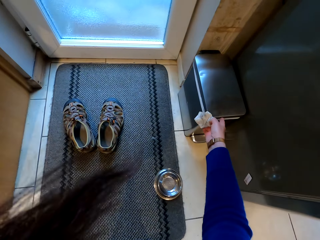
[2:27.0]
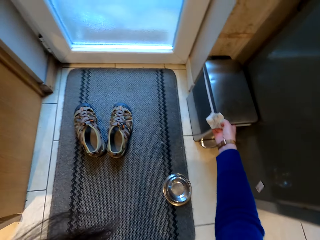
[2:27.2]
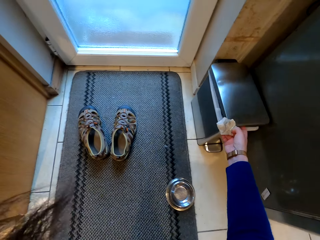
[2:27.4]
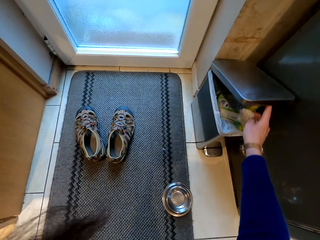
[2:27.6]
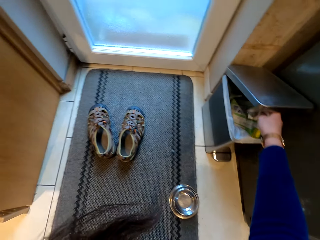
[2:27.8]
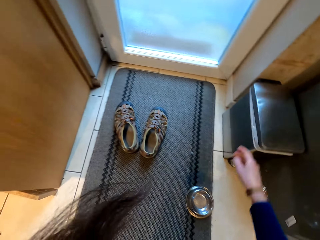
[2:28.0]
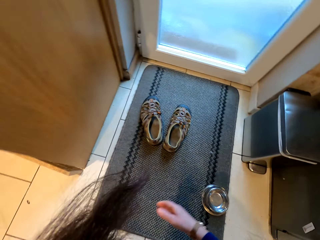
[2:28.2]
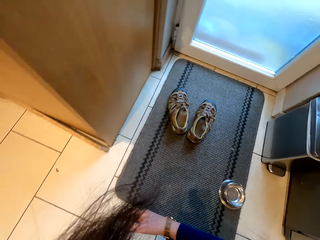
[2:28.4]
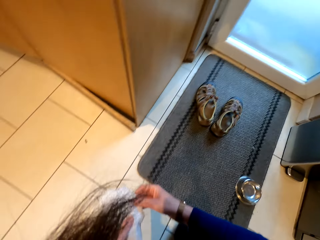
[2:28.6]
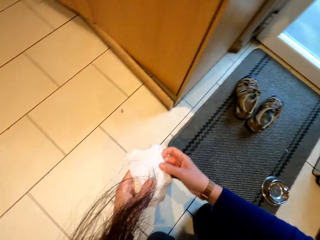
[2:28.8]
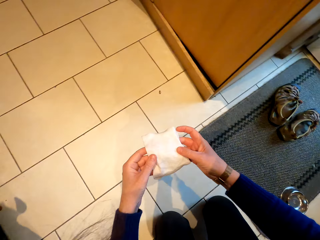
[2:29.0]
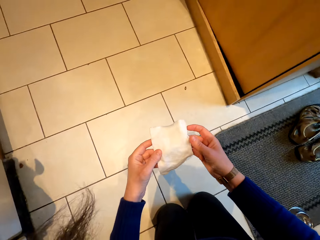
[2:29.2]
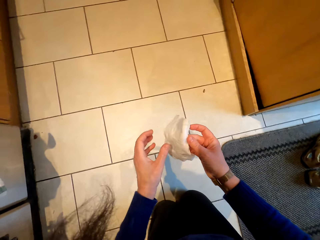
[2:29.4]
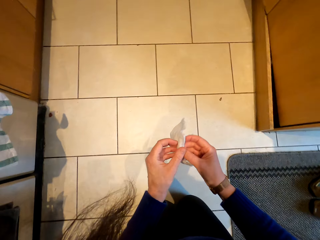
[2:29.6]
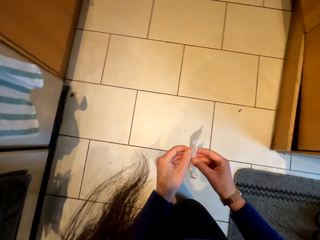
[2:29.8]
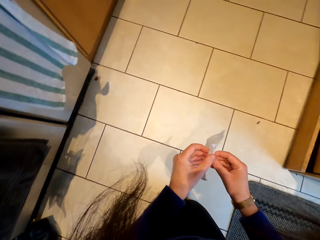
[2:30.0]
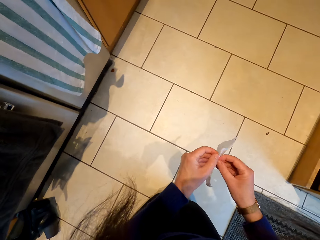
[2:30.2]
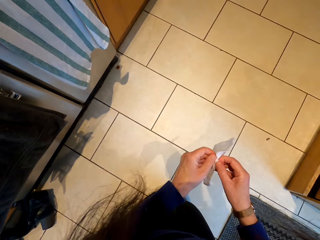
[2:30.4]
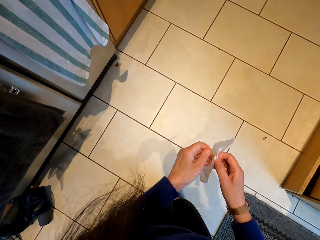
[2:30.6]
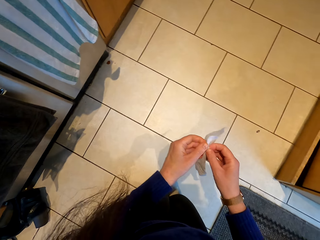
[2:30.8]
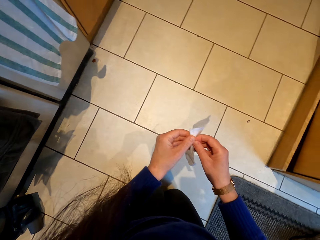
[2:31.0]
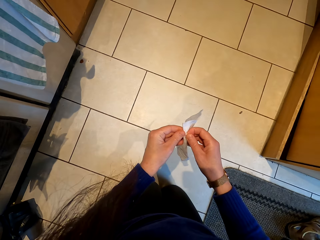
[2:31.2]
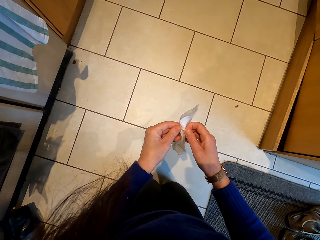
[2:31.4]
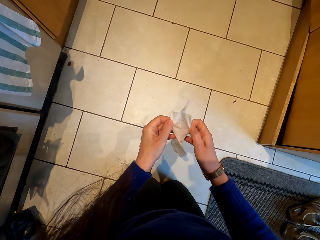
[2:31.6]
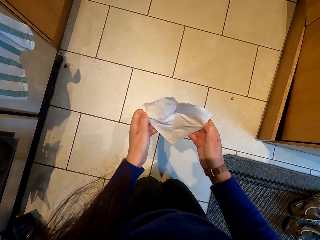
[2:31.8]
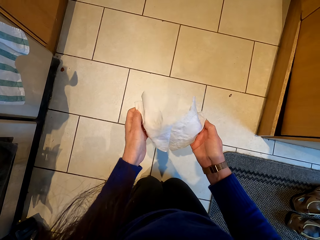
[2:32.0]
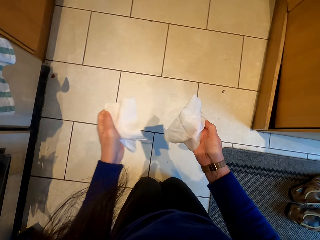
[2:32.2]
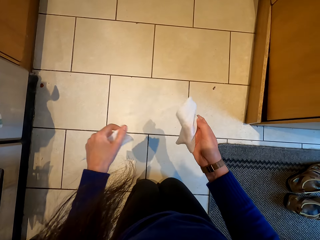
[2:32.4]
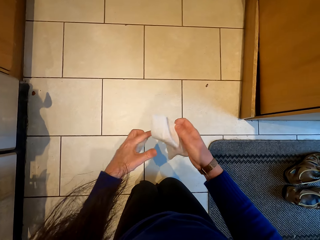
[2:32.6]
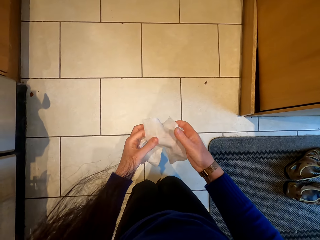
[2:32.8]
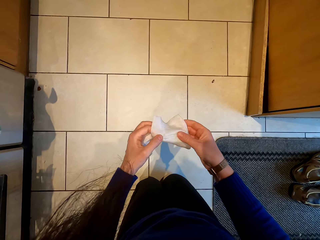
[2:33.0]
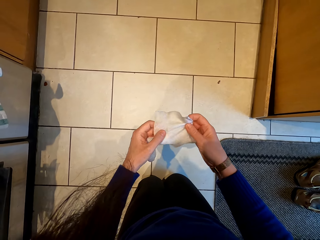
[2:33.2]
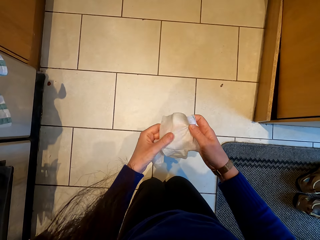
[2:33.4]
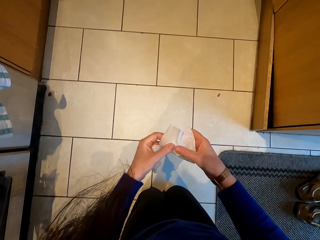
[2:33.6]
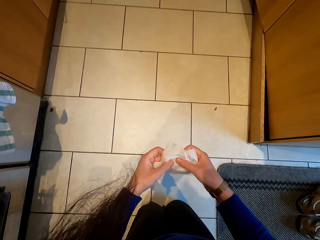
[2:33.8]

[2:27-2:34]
The camera wearer opens the dustbin. They drop the wet wipe on the dustbin. They walk around with the knees. They stretch the wet wipe. They take the wipe. They move both hands. They stretch the wet wipe.

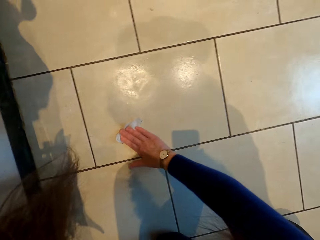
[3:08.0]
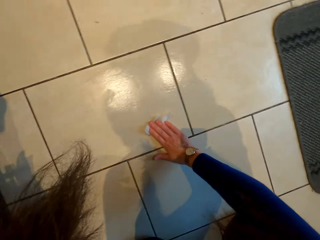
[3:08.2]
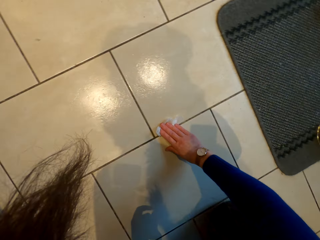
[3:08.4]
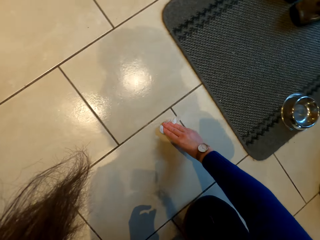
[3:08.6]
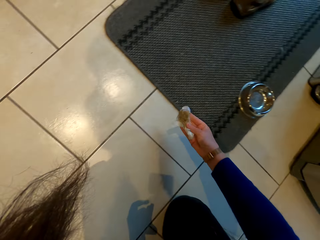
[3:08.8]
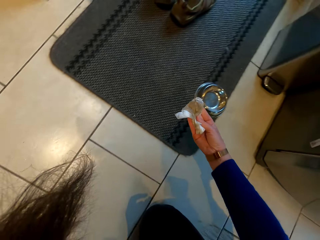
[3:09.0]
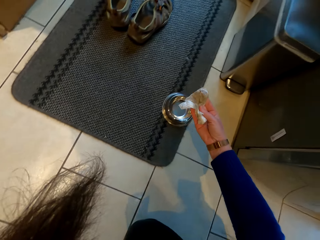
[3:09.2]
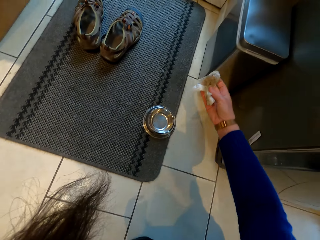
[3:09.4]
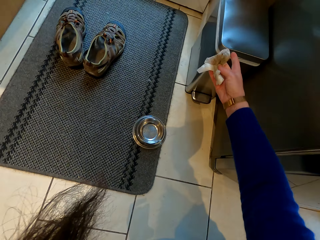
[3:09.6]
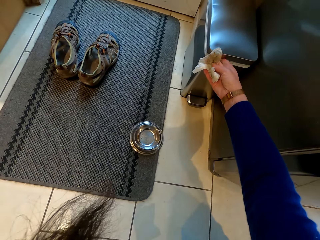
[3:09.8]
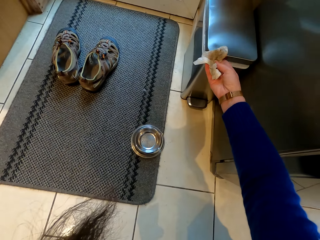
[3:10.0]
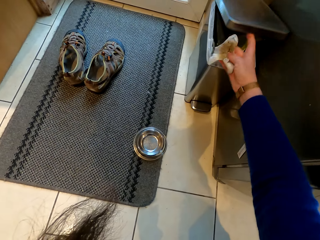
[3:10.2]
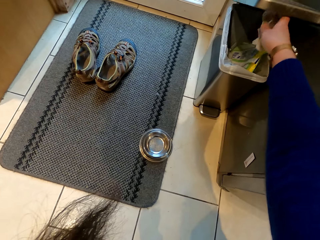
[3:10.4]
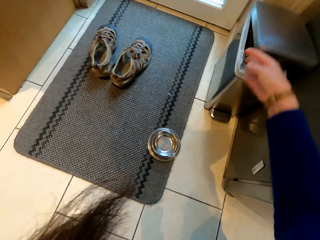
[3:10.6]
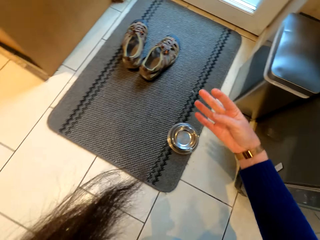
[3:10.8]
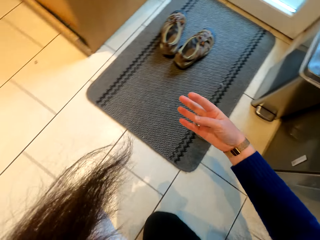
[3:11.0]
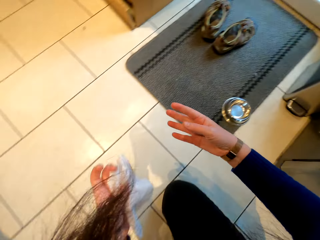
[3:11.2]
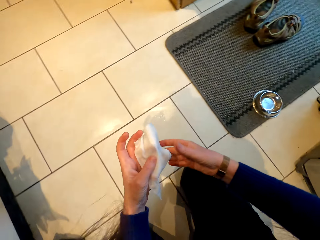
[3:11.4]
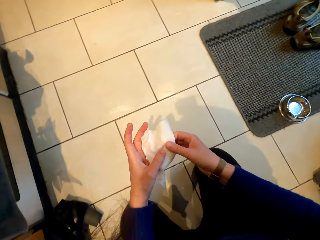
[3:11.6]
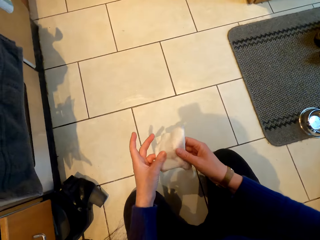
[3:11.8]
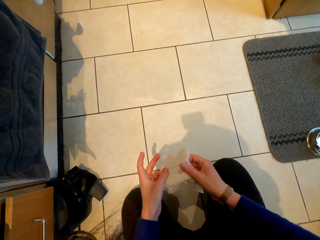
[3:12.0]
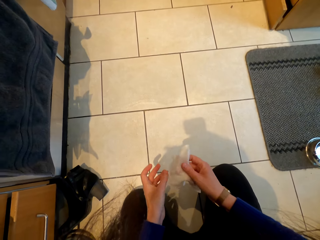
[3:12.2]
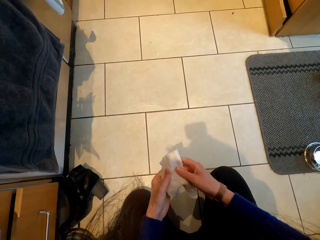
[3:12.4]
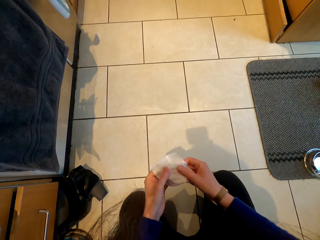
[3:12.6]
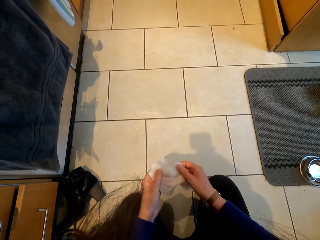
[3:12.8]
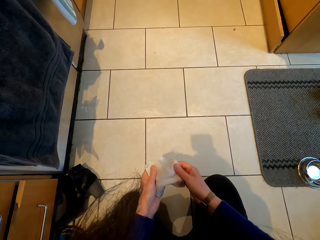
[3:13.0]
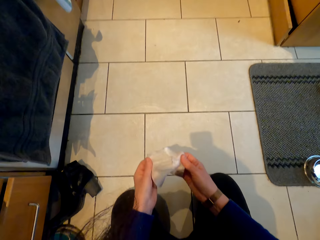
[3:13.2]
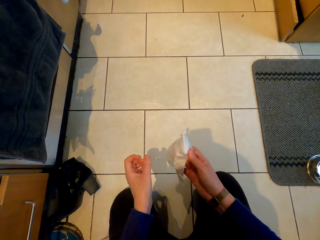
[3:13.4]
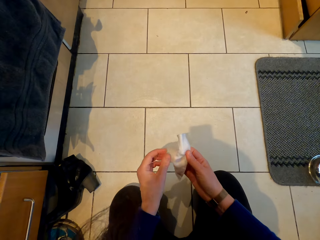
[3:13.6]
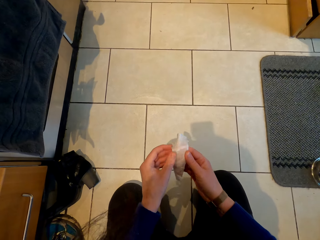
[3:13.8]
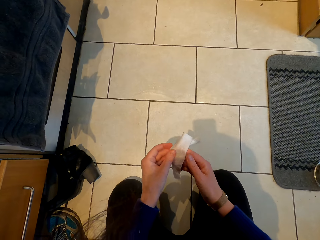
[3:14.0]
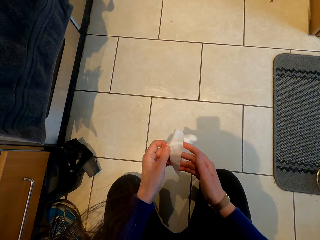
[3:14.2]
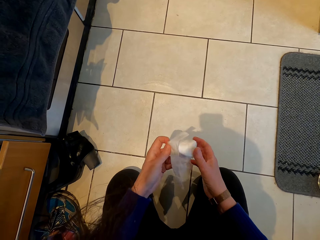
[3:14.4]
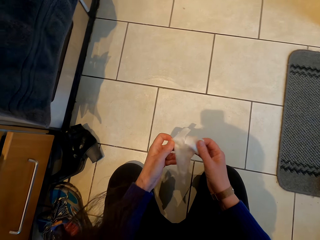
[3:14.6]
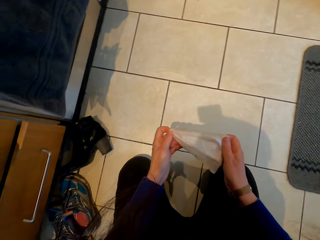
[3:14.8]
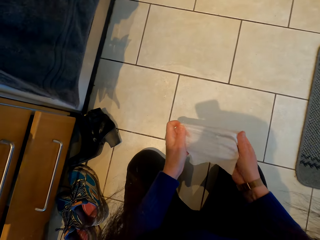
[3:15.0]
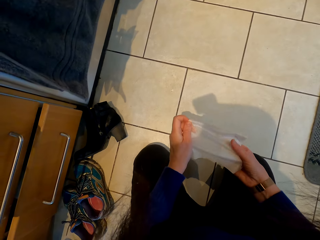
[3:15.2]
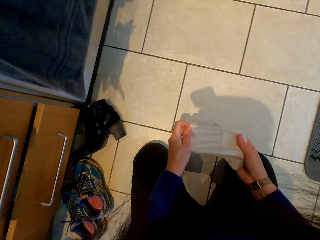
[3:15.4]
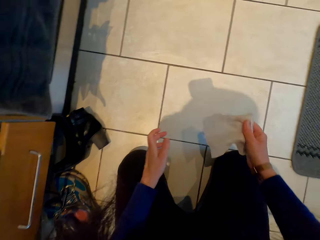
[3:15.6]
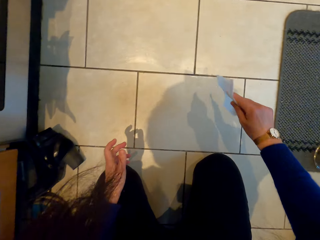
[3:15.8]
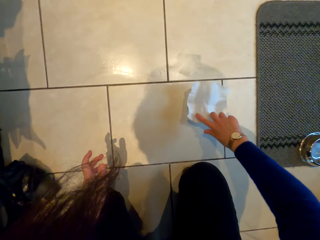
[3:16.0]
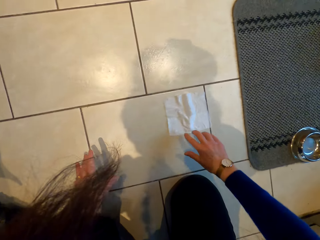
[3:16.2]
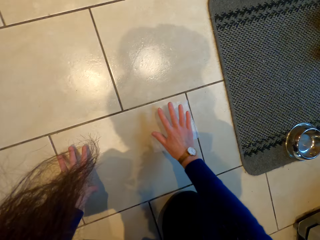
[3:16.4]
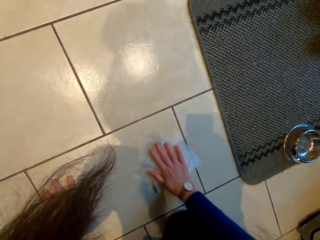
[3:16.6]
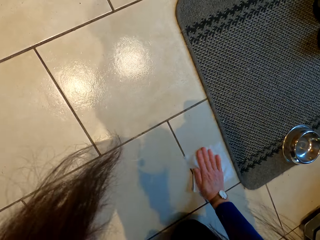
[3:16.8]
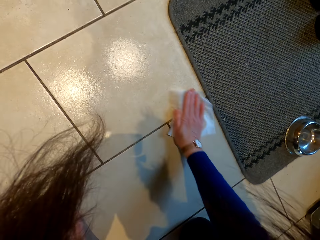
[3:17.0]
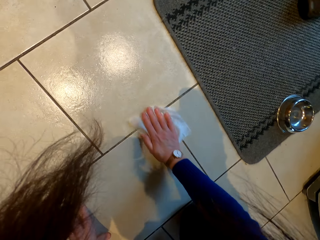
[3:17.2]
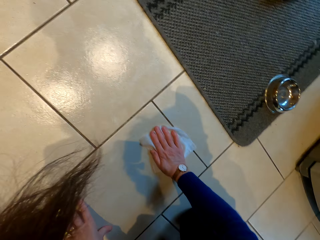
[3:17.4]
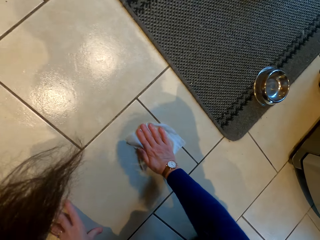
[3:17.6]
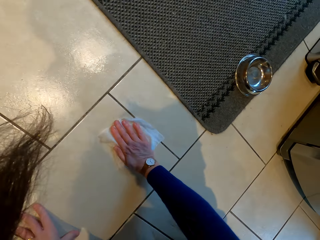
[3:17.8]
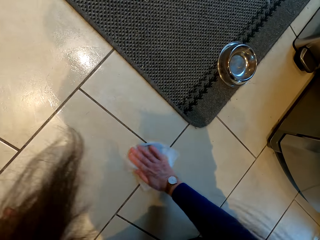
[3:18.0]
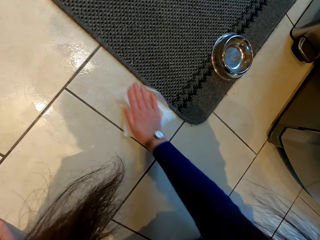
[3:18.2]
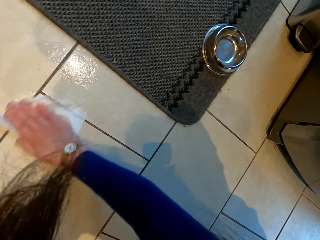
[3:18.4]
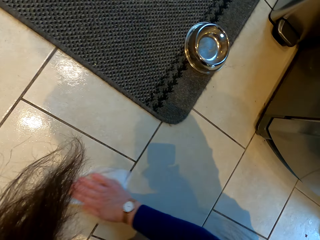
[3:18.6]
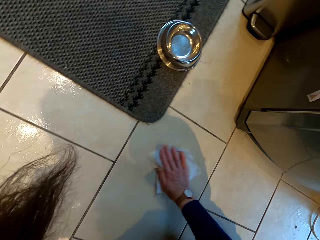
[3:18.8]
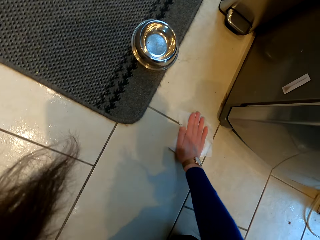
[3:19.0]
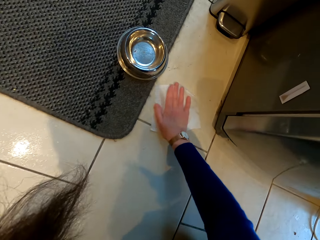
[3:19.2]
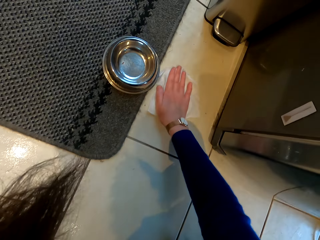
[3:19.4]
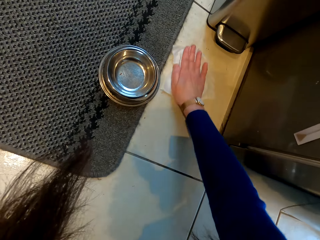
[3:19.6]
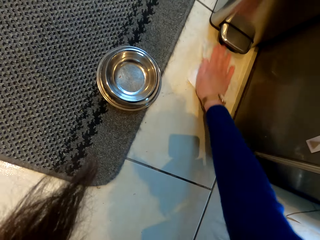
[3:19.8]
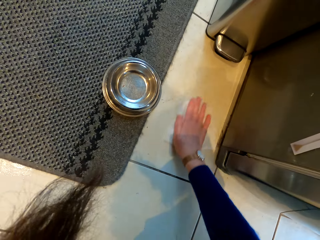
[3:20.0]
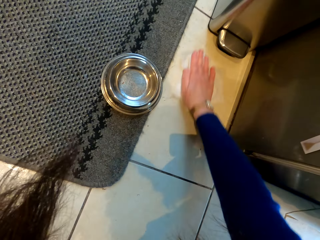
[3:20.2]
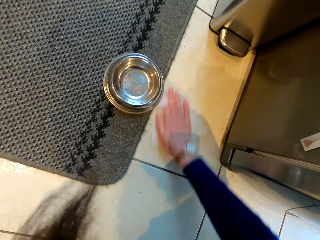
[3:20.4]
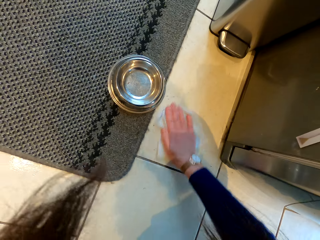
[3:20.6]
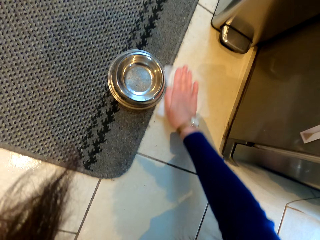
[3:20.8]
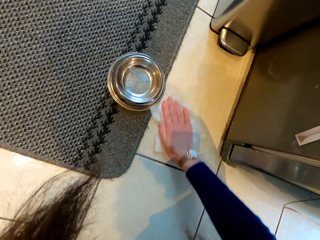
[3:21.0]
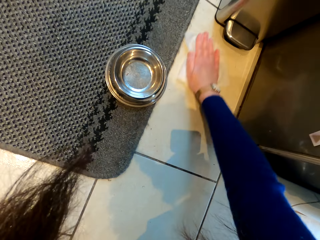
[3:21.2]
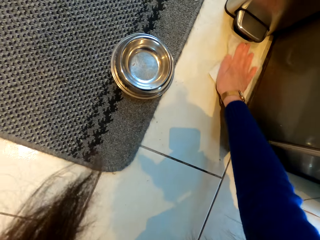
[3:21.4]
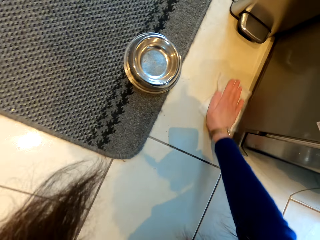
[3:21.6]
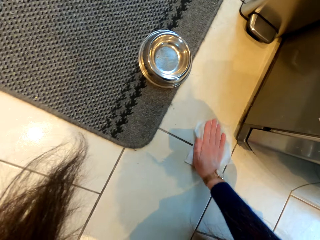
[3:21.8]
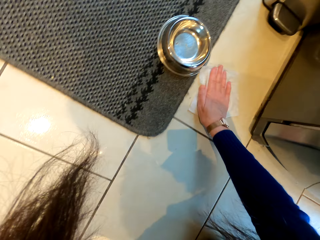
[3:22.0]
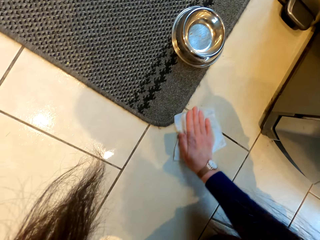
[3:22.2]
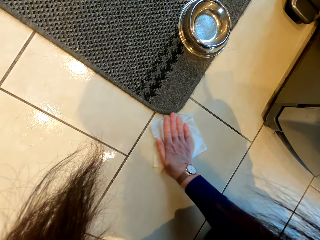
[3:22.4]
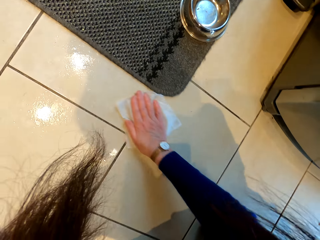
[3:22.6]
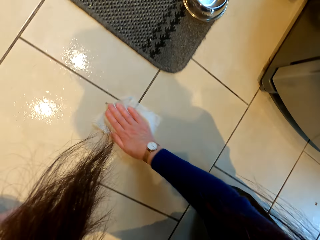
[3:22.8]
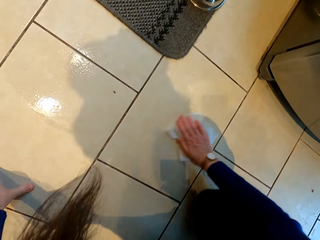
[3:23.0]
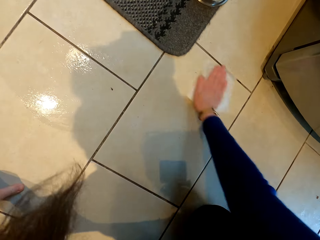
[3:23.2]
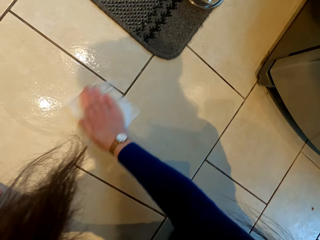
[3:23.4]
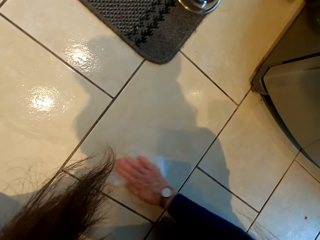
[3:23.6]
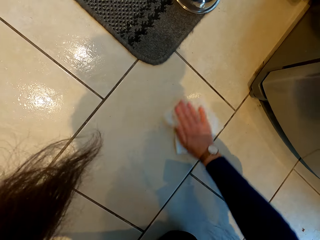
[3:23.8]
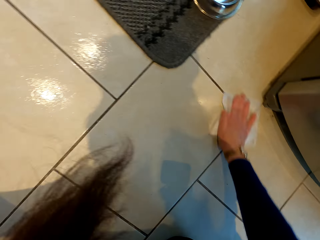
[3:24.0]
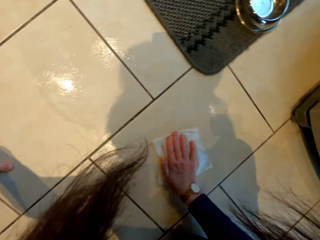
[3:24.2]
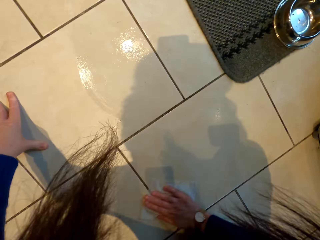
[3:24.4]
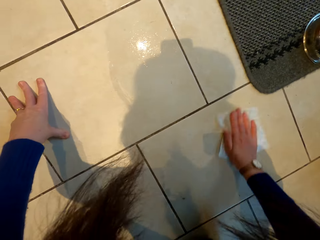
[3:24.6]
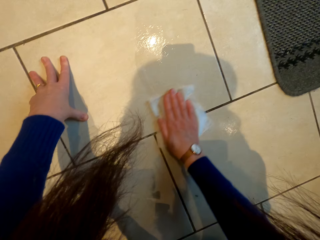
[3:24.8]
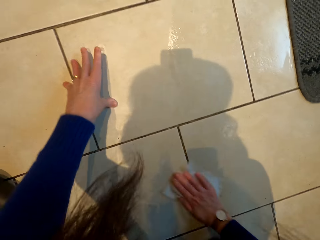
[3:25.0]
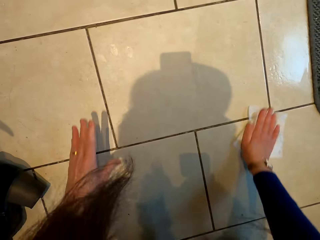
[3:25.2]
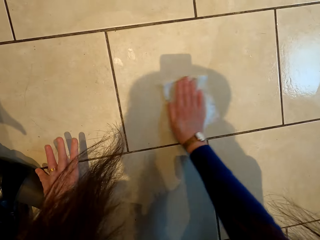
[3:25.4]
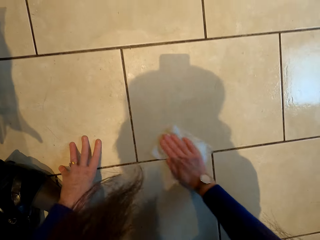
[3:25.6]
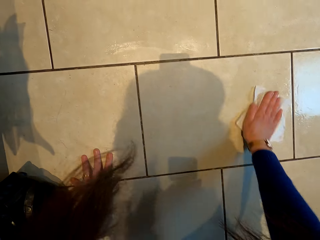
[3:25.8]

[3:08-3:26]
The camera wearer lifts the wet wipe. They open the dustbin. They put the wipe in the dustbin. They drop the wet wipe on the floor. They move the right hand. They hold the wet wipe. They stretch the wet wipe. They place the wet wipe on the floor. They wipe the floor with the wet wipe.
